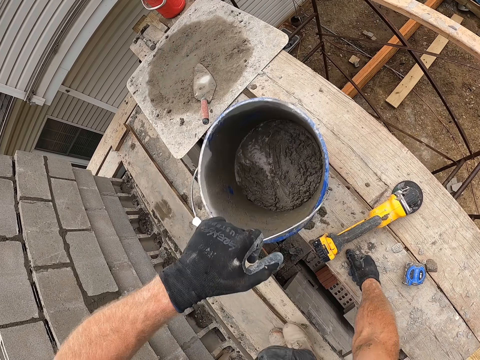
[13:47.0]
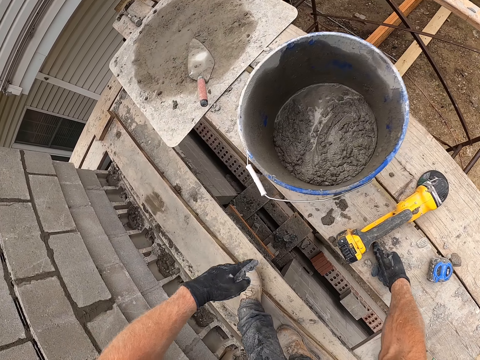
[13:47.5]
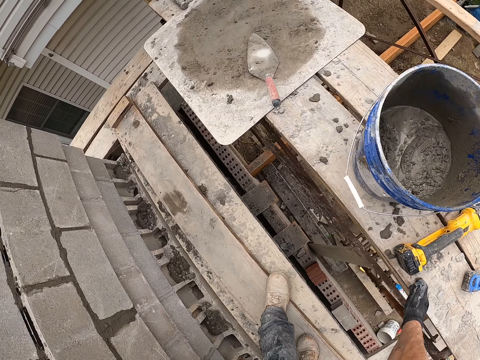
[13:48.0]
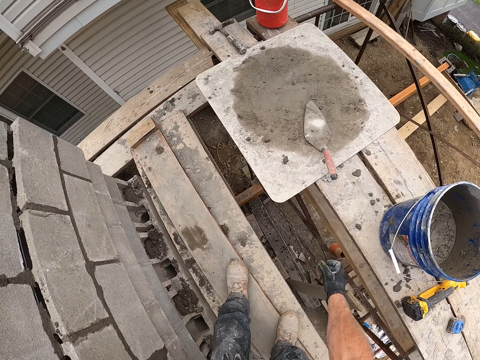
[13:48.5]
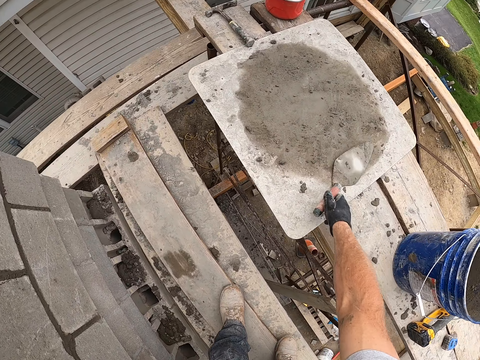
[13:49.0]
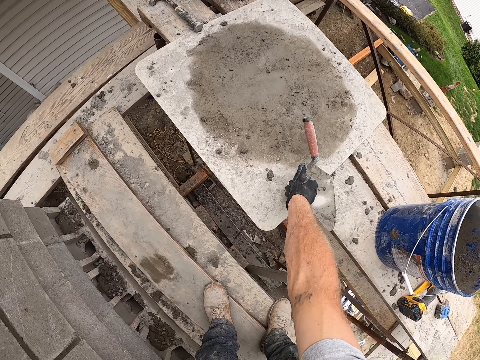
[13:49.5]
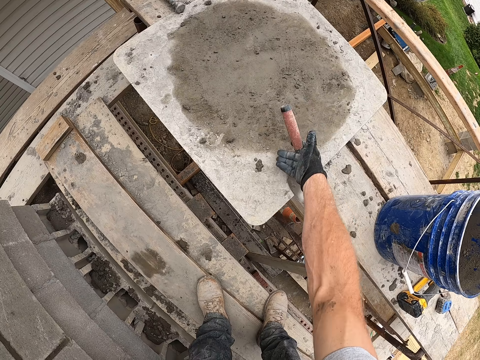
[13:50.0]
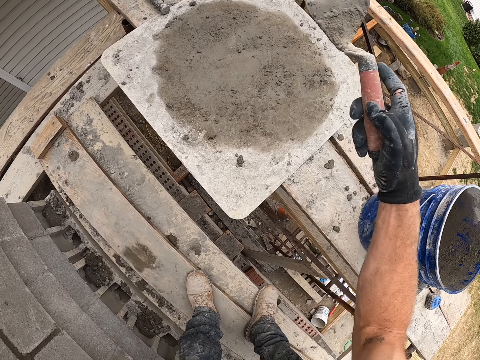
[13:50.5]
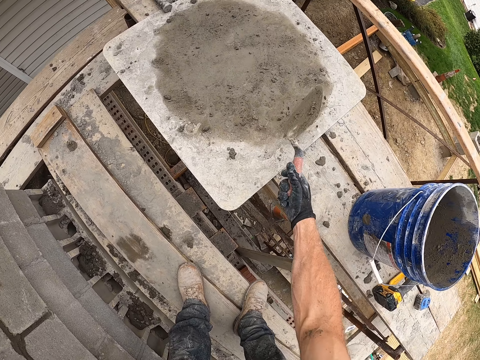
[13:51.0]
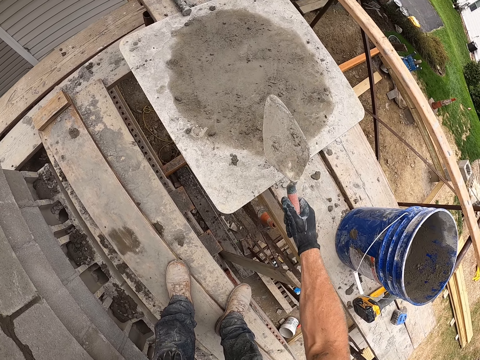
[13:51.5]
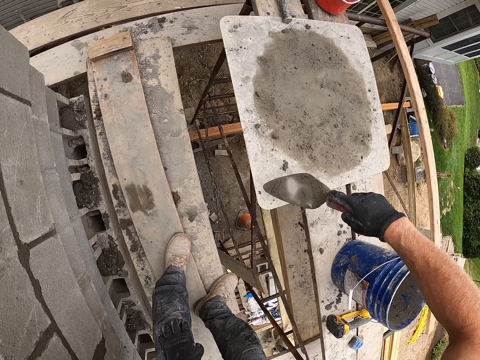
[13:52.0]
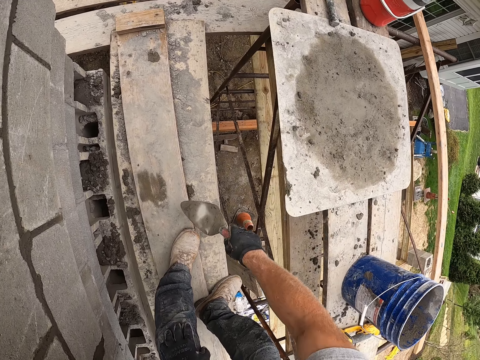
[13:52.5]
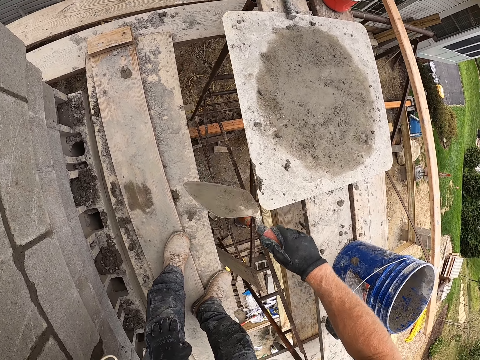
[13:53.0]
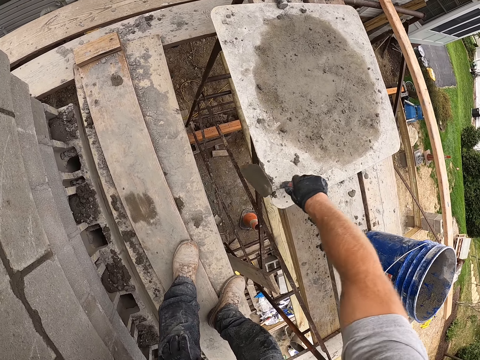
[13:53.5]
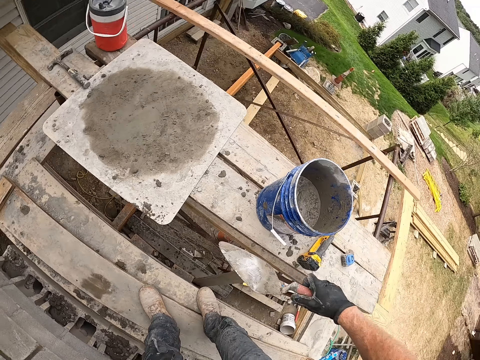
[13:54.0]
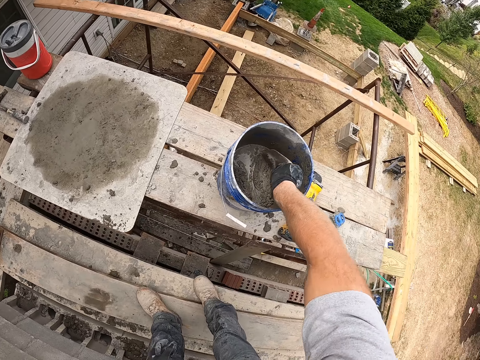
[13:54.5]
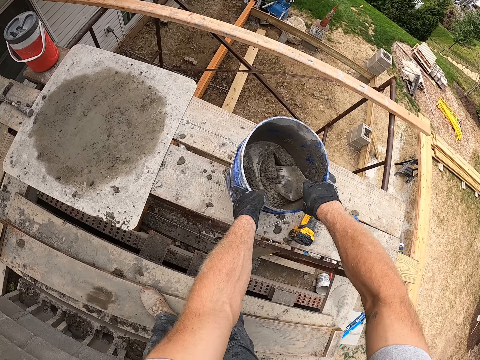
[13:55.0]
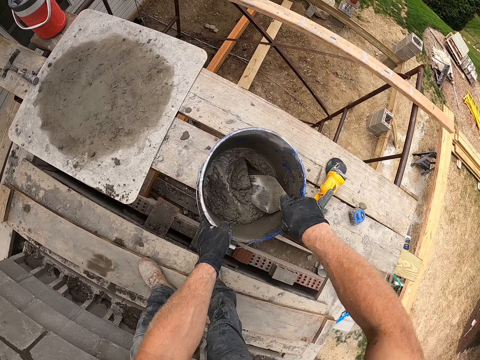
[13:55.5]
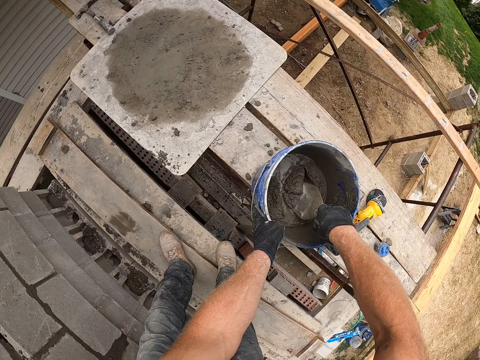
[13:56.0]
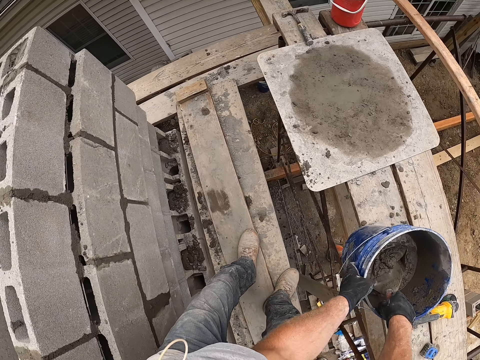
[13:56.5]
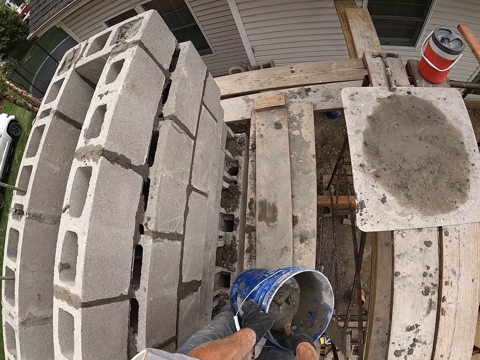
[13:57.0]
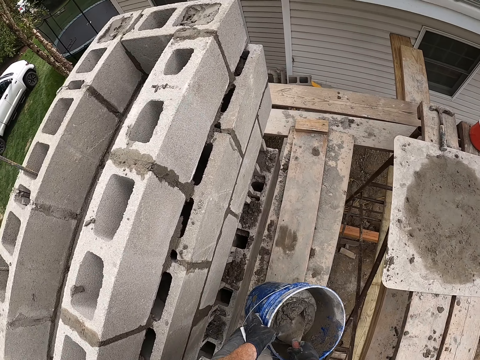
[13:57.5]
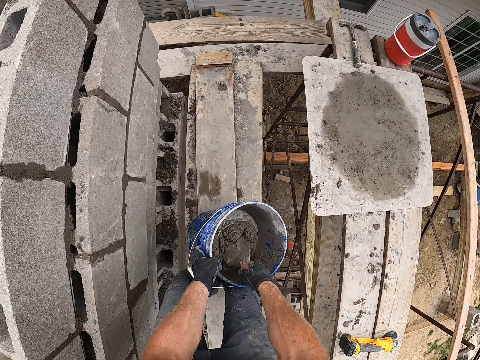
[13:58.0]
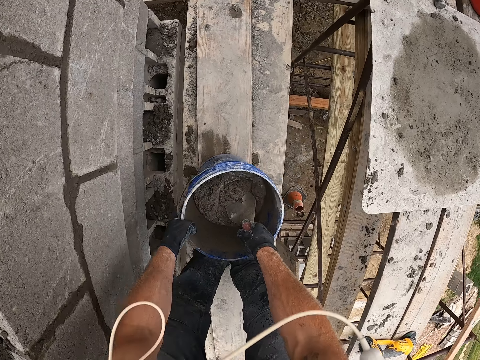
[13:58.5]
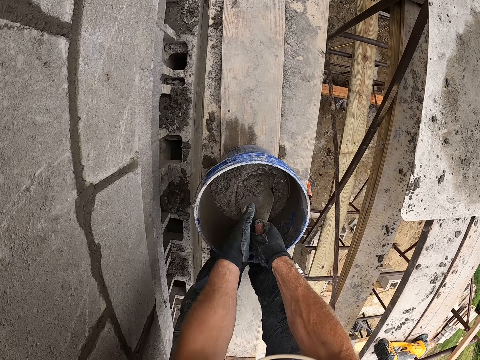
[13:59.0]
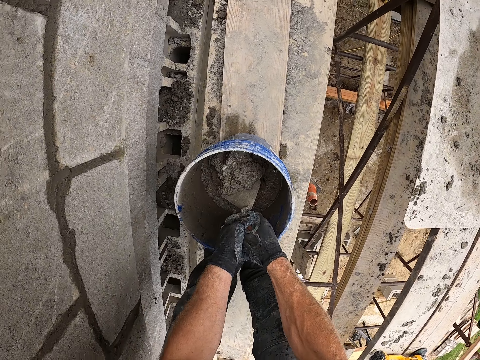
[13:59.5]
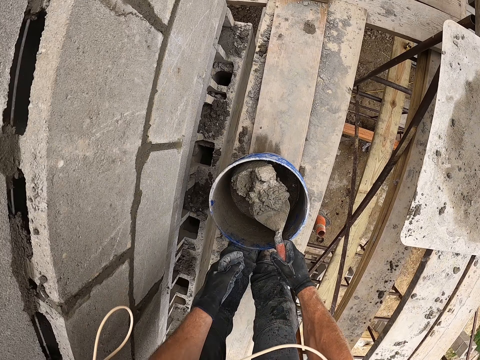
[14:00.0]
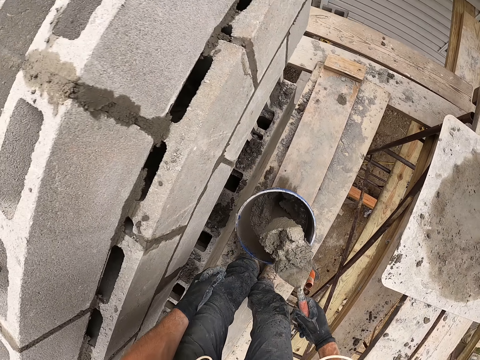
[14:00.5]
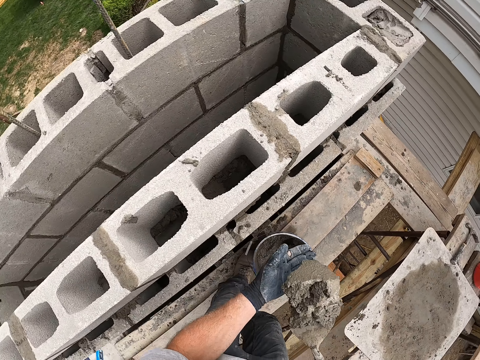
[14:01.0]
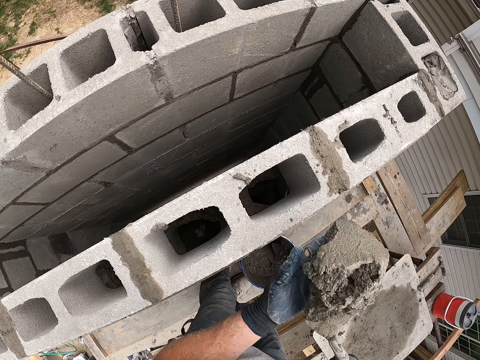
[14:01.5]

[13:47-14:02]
The camera wearer lifts the bucket upwards. They put the bucket on the building supports and walk on the building supports. They hold a trowel on a board. They pick up the trowel on the board. They hit the board with the trowel. They look at the trowel. They wipe mortar on the trowel. They scoop cement mixture on the trowel on the board. They turn around. They scoop the cement mixture on the blue bucket with the trowel. They move the blue bucket on the building supports. They put the bucket on the building supports. They scoop the cement mixture on the blue bucket with the trowel. They carry the cement mixture on the trowel.

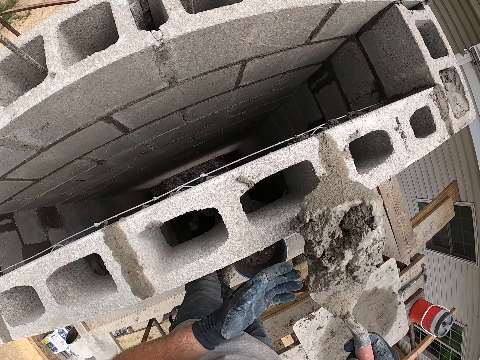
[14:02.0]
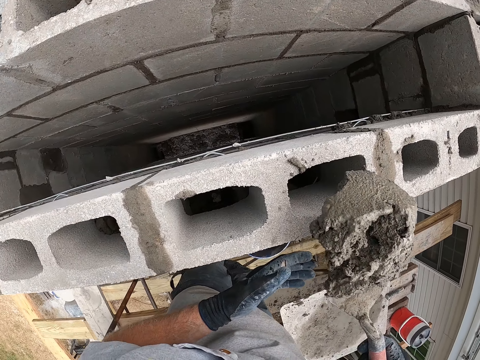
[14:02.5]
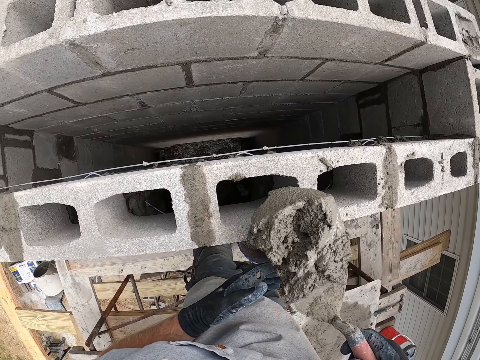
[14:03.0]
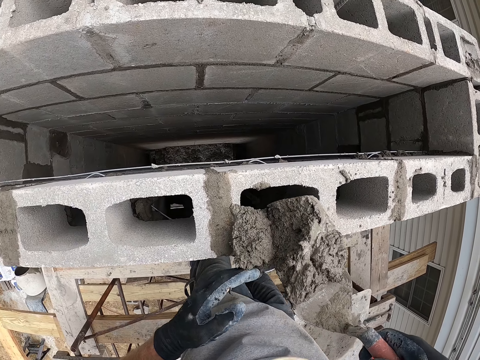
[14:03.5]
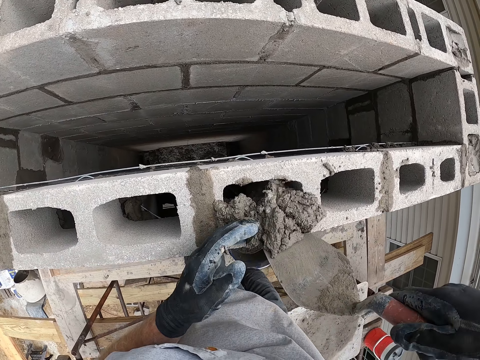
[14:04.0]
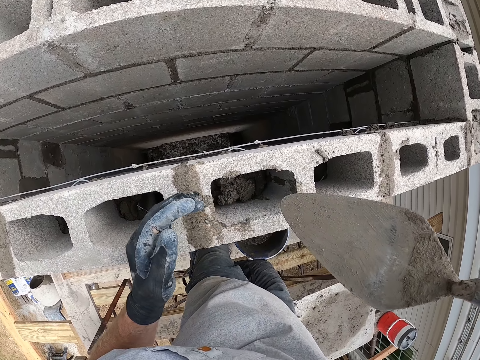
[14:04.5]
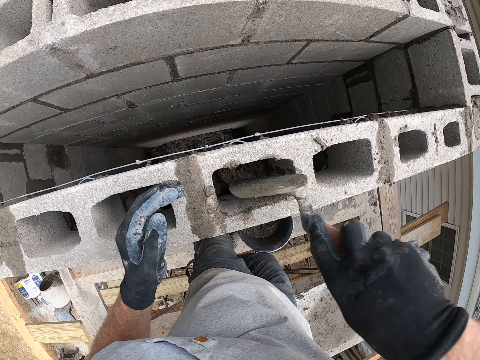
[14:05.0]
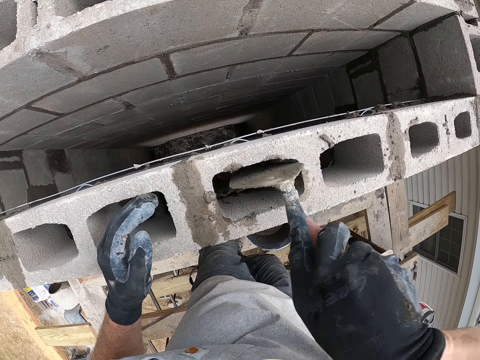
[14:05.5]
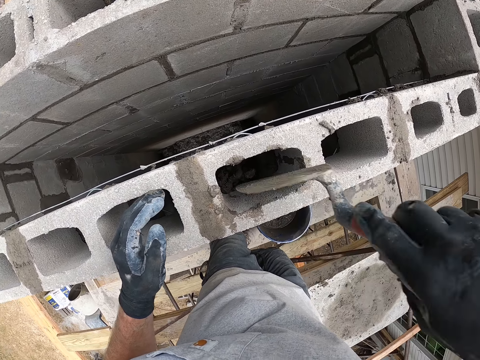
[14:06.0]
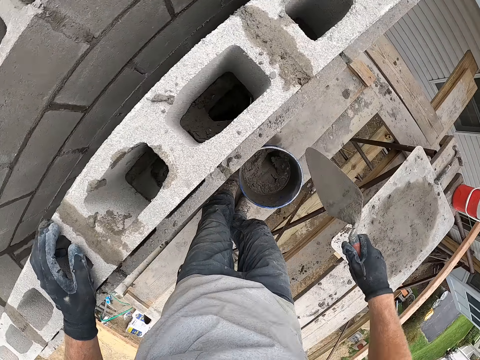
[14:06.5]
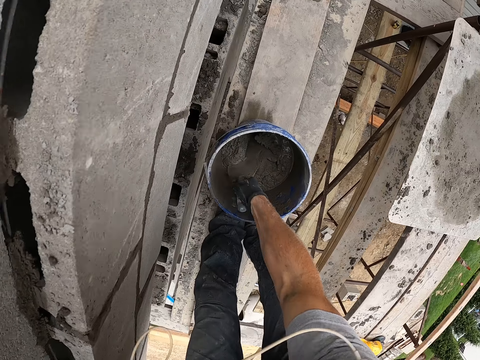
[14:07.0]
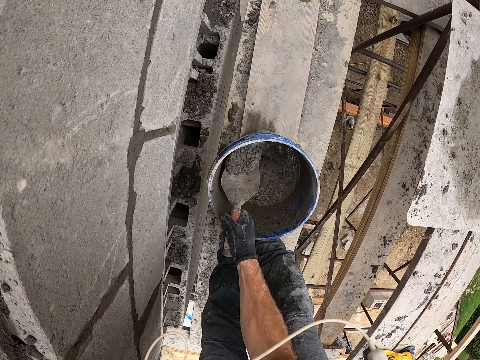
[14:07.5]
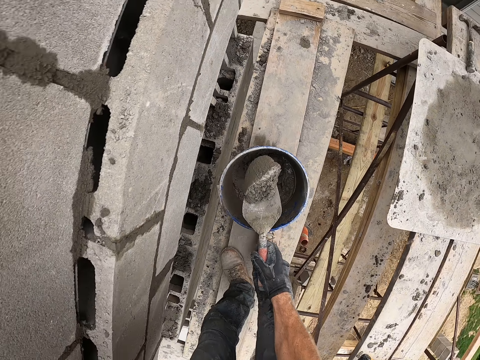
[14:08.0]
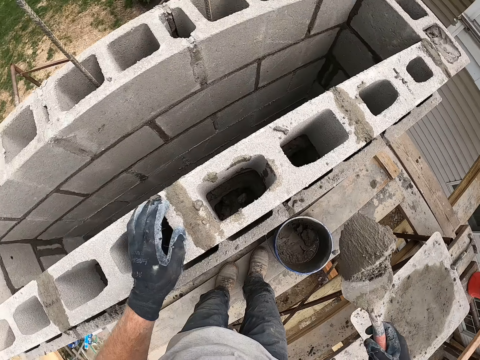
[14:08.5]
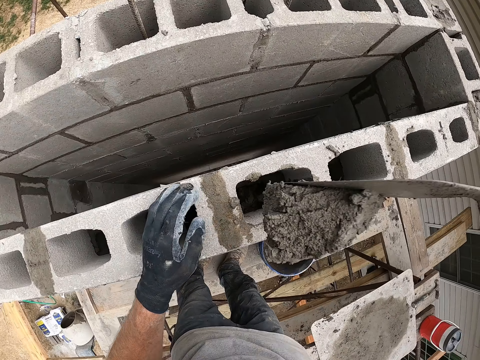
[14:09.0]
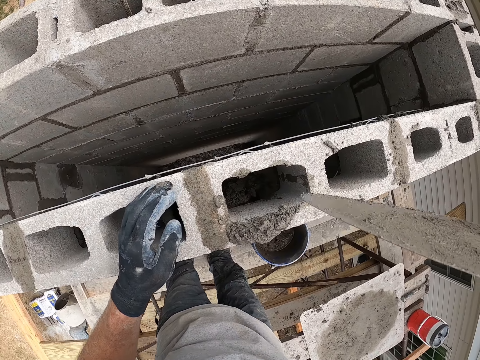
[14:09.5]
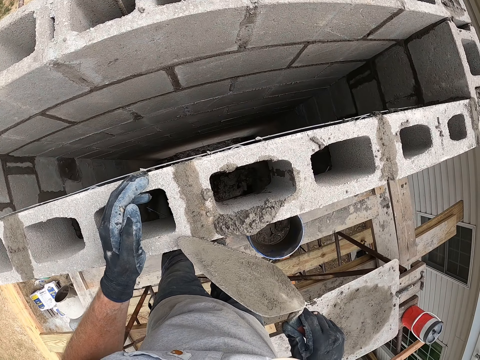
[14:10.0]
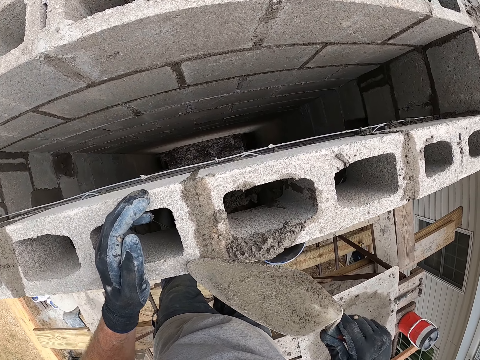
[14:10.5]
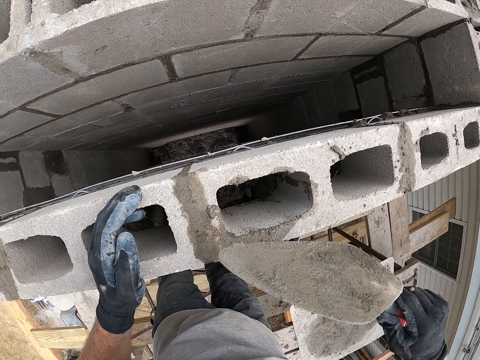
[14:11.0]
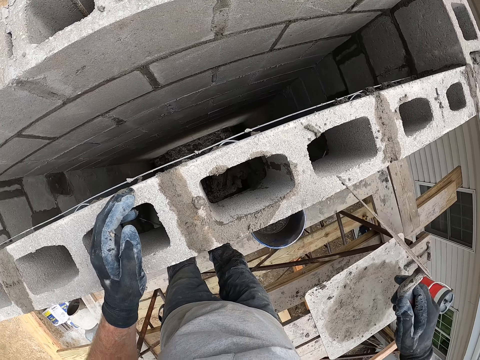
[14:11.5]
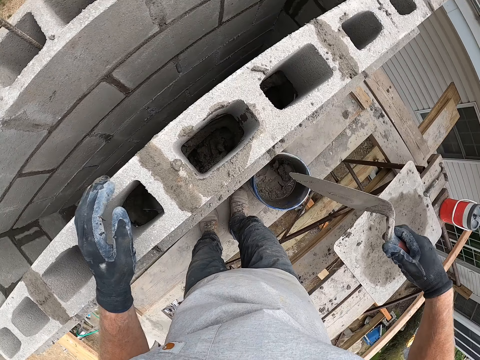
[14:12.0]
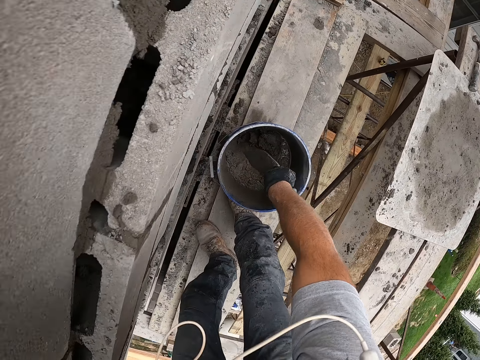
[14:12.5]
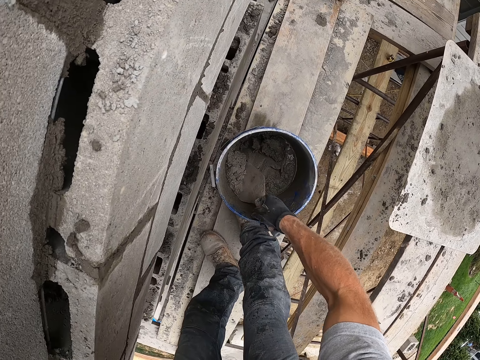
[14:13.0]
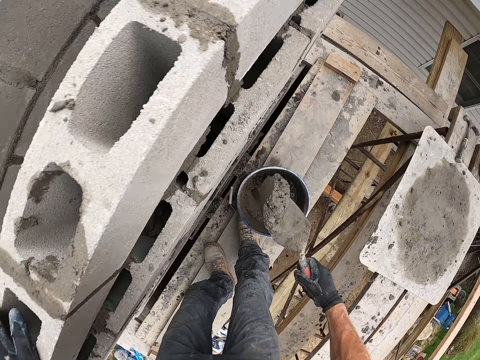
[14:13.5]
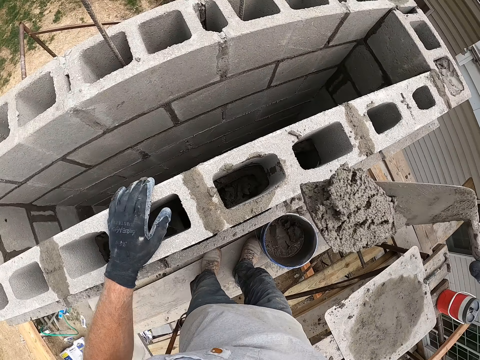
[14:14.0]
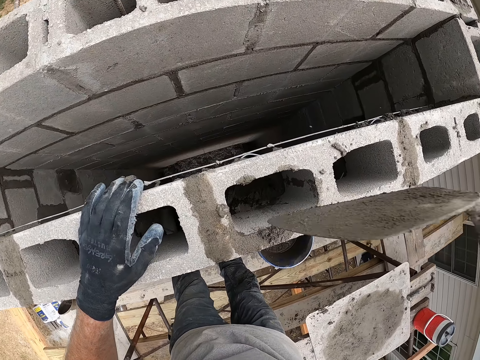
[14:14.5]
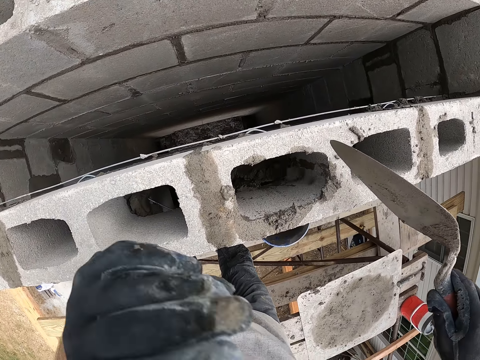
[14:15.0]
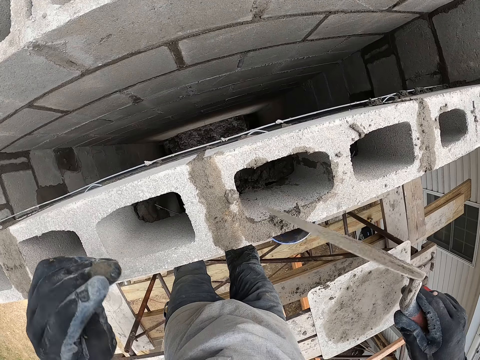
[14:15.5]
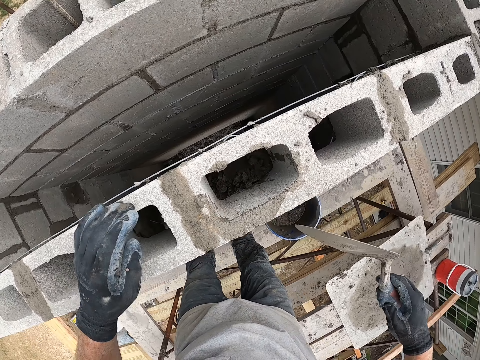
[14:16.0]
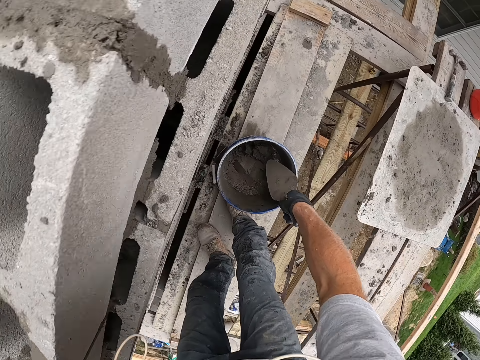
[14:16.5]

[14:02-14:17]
The camera wearer puts cement mixture in a hollow concrete block with a trowel. They press the cement mixture in the hollow concrete block with the trowel. They bend downwards. They scoop the cement mixture on the blue bucket with the trowel. They stand up. They put the cement mixture in the hollow concrete block with the trowel. They wipe the cement mixture on the hollow concrete block with the trowel. They look at the hollow concrete block. They bend downwards. They scoop the cement mixture on the blue bucket with the trowel. They stand up. They put the cement mixture in the hollow concrete block with the trowel. They touch their face. They wipe the cement mixture on the hollow concrete block with the trowel. They bend downwards.
